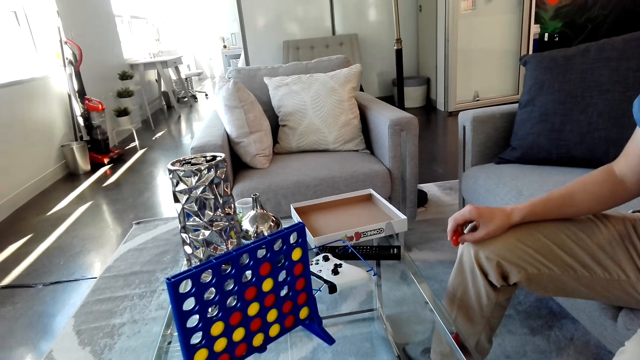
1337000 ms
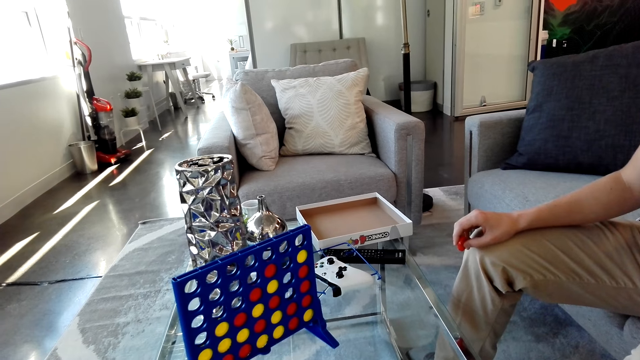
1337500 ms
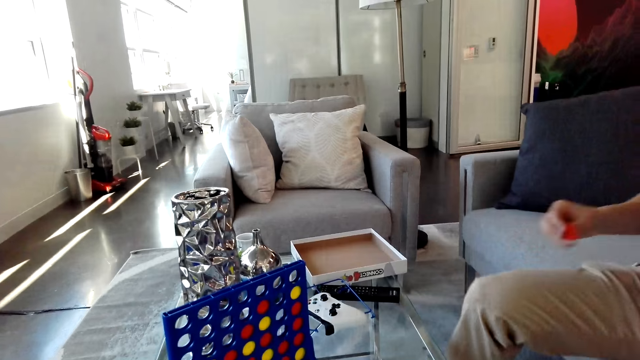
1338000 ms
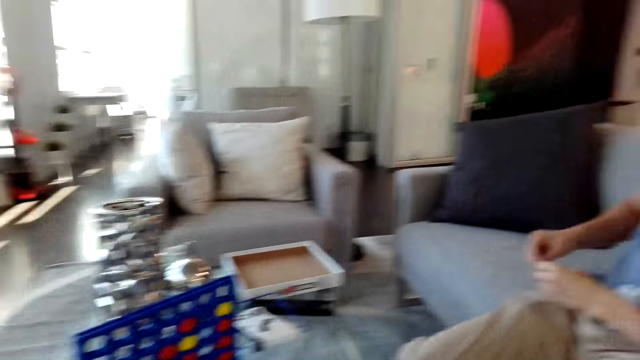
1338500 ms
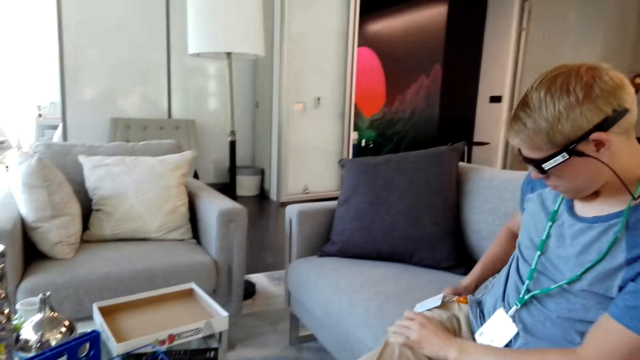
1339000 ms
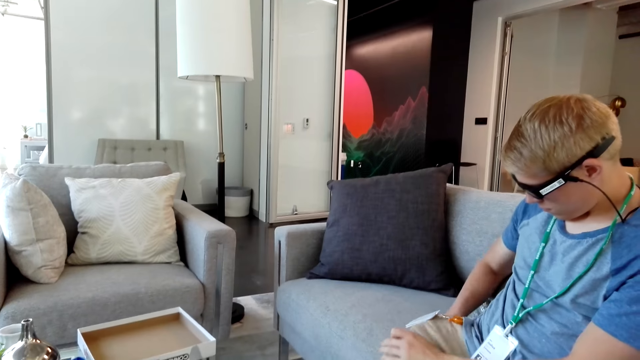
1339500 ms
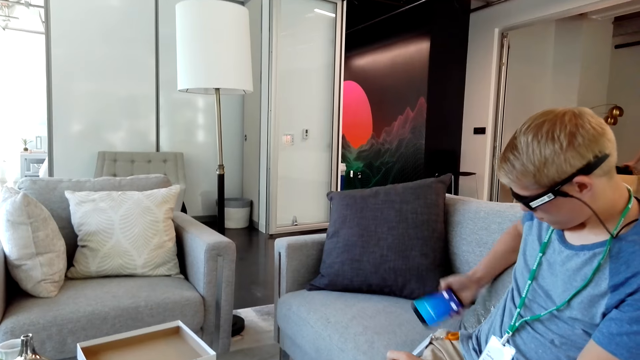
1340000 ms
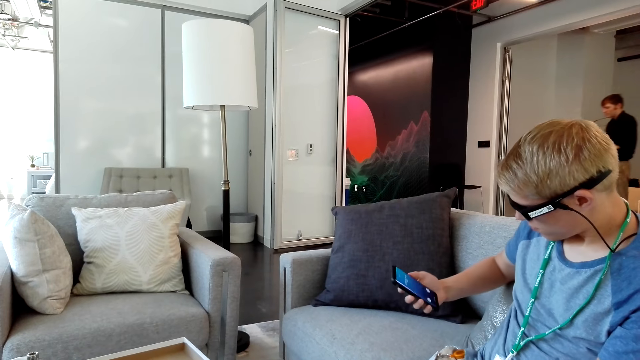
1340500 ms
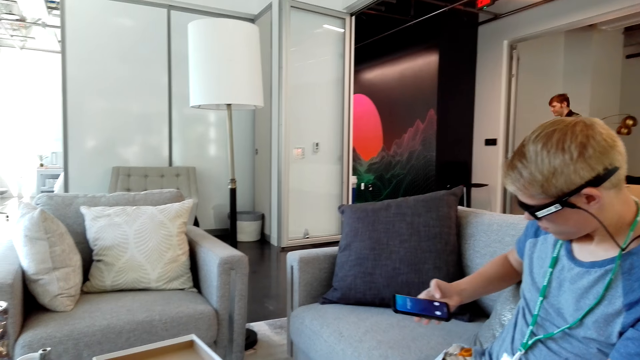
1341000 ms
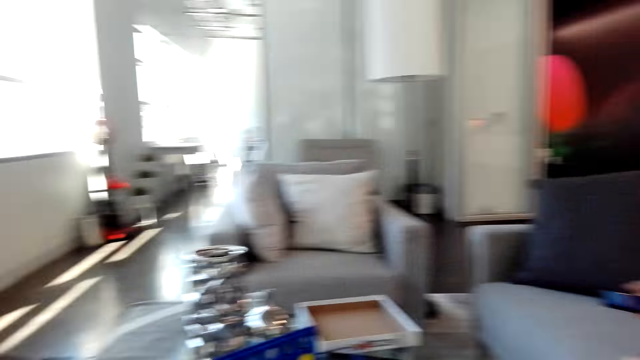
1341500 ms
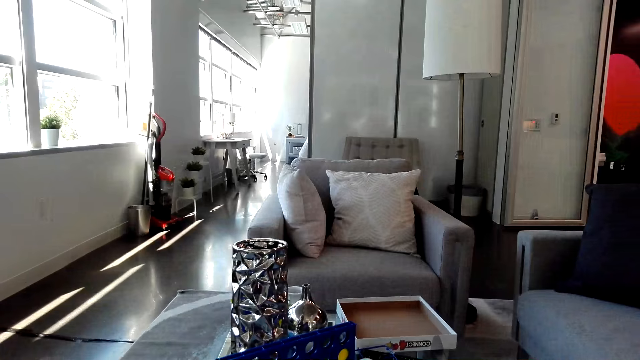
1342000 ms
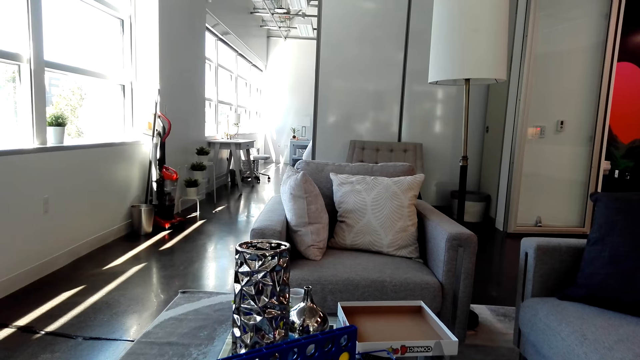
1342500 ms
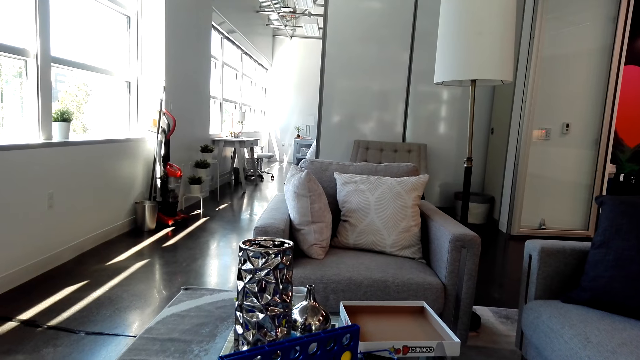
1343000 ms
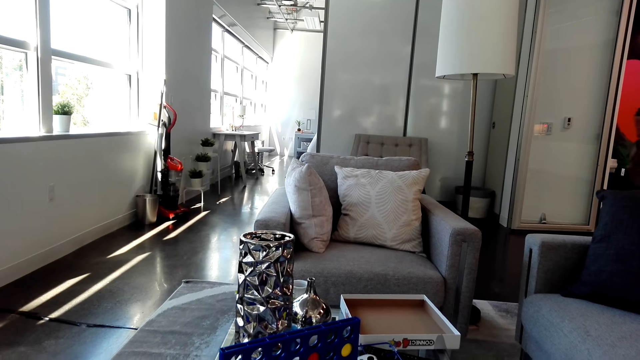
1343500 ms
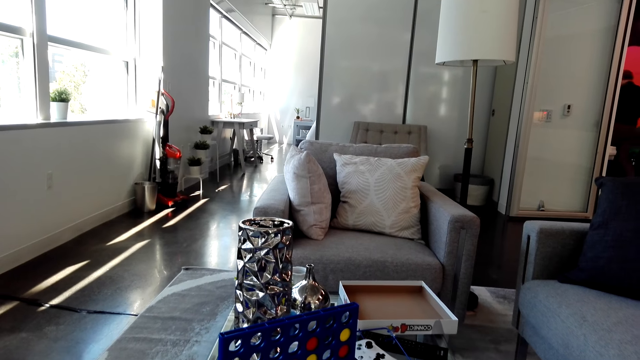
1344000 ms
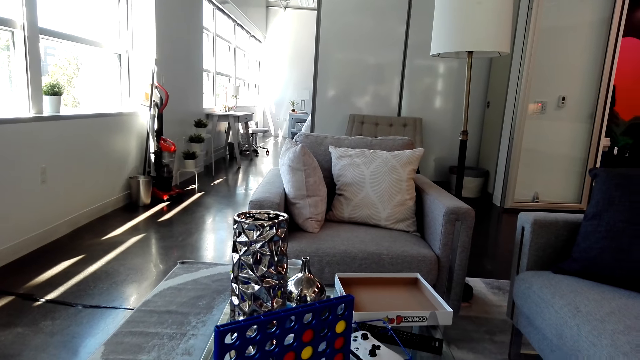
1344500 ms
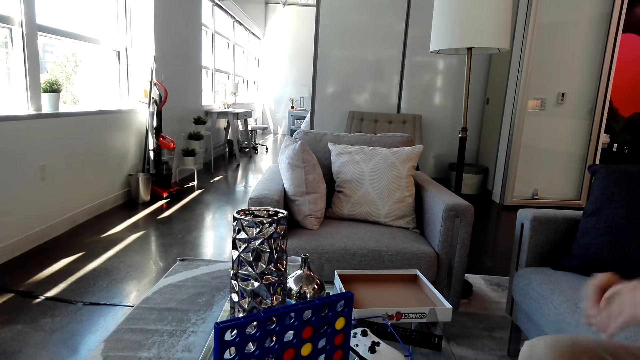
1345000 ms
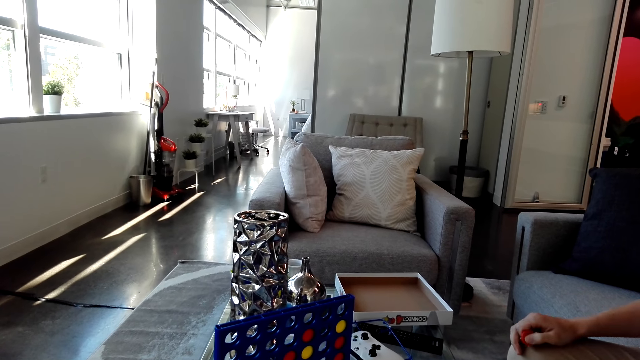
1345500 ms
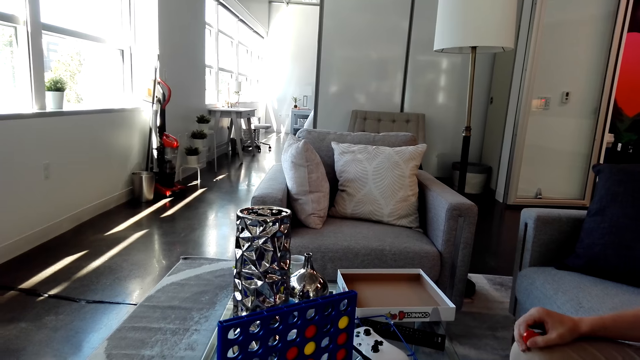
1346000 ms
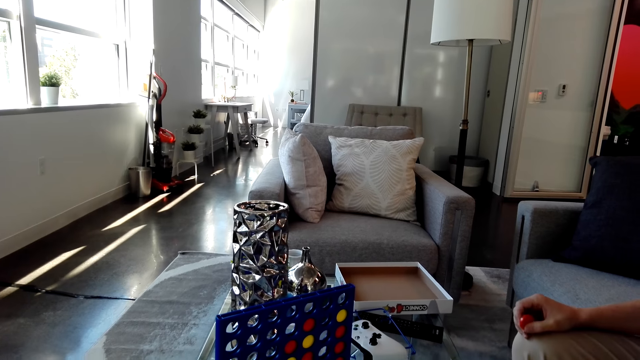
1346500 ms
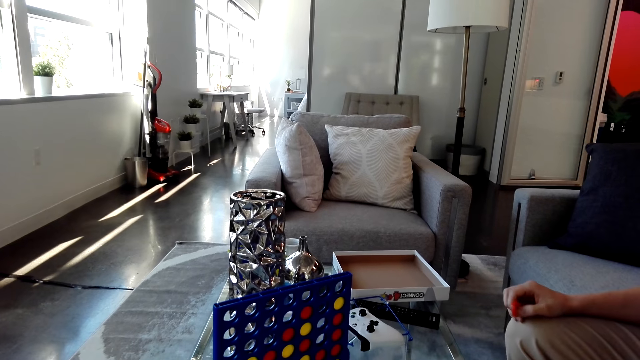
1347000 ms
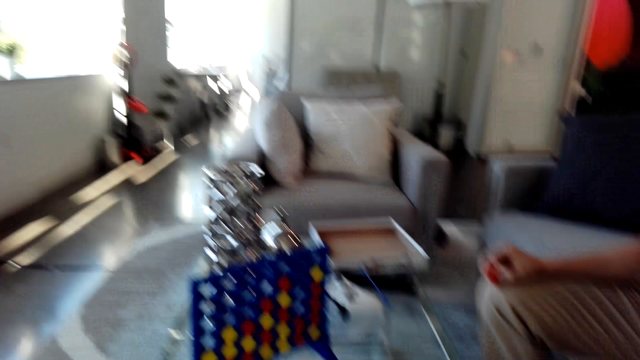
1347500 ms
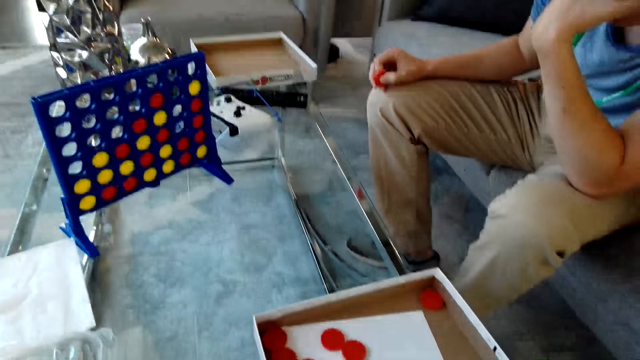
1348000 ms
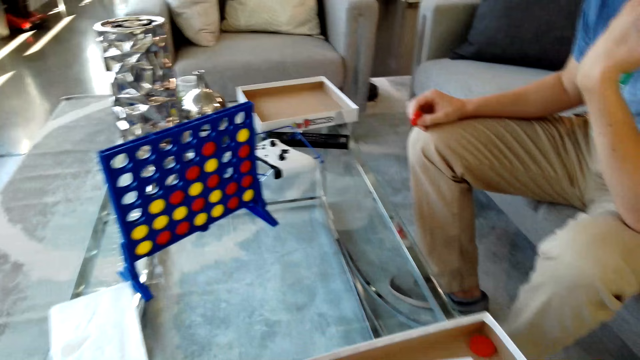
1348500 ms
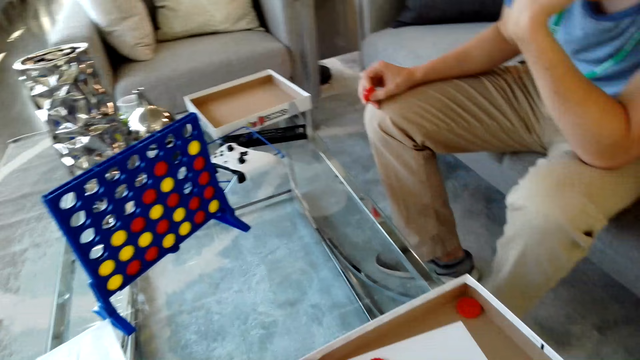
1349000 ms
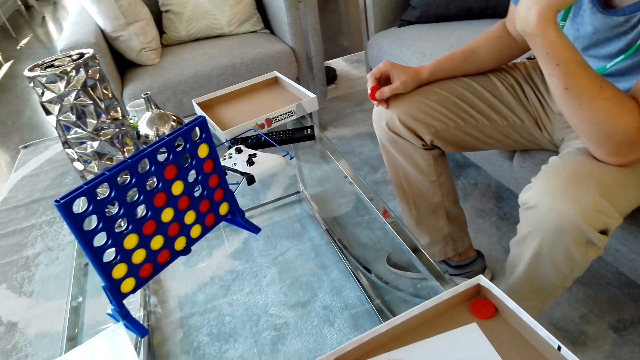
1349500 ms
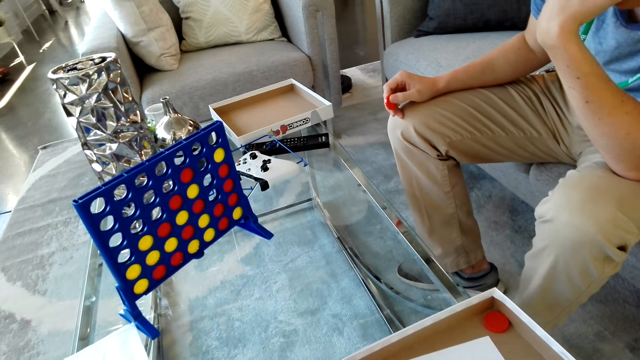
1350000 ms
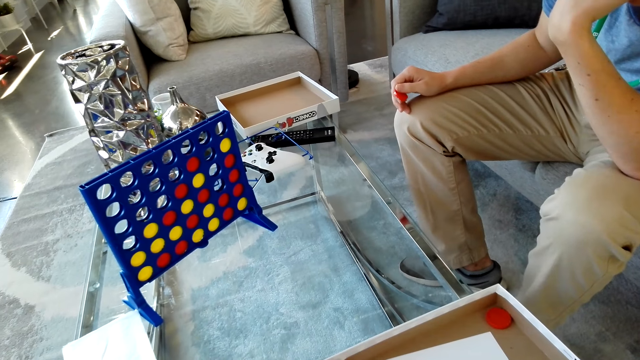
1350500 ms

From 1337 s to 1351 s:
A man puts his right hand in the pocket. The camera wearer picks a phone from the pocket. The man takes out the phone and operates the phone. The camera wearer looks at the grid on a table. The man picks a bottle top from the table.

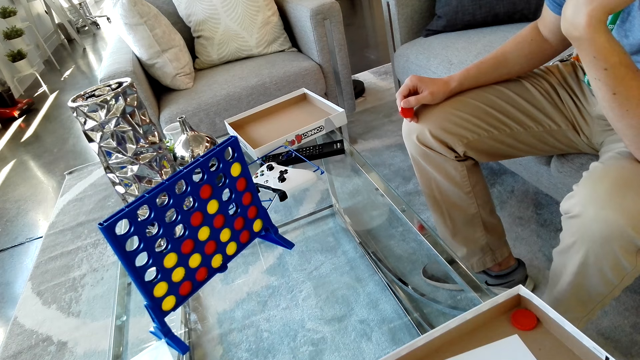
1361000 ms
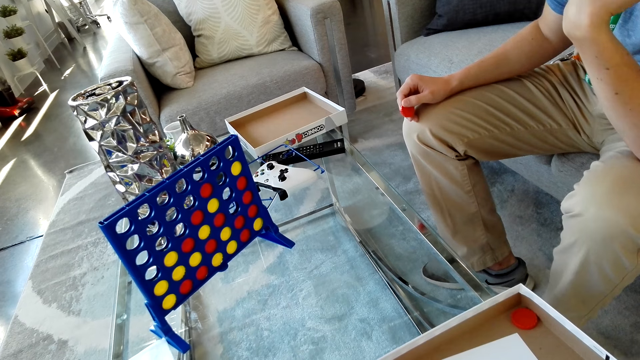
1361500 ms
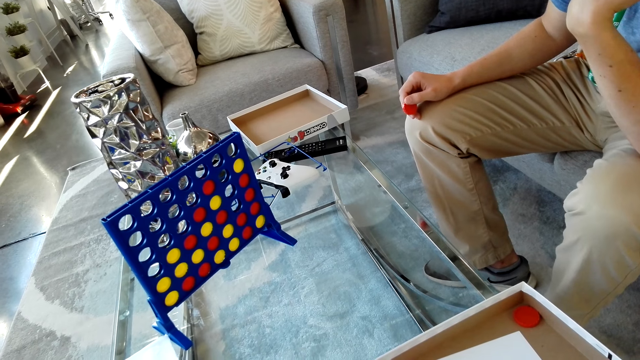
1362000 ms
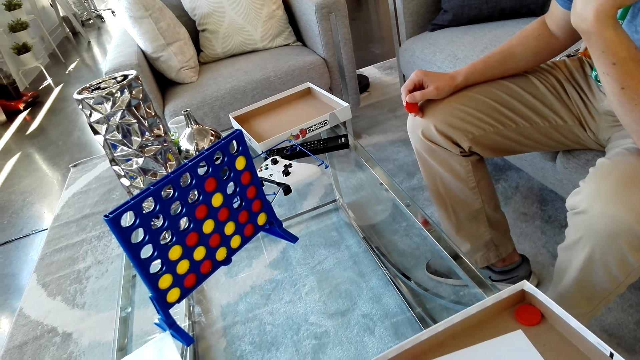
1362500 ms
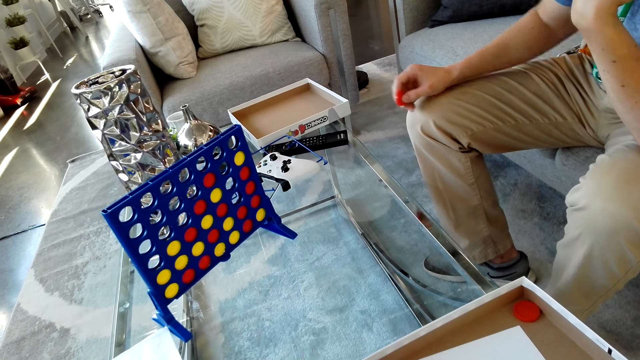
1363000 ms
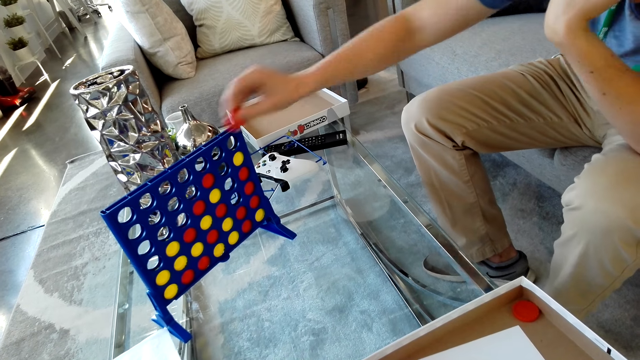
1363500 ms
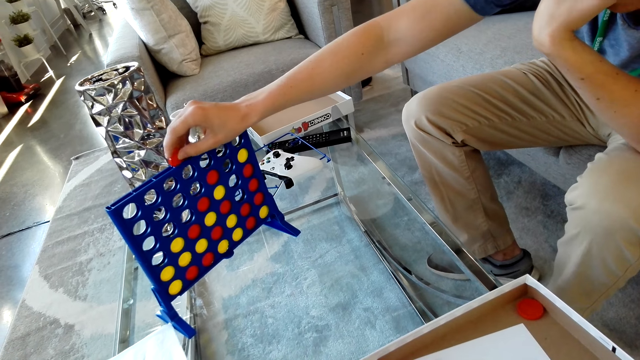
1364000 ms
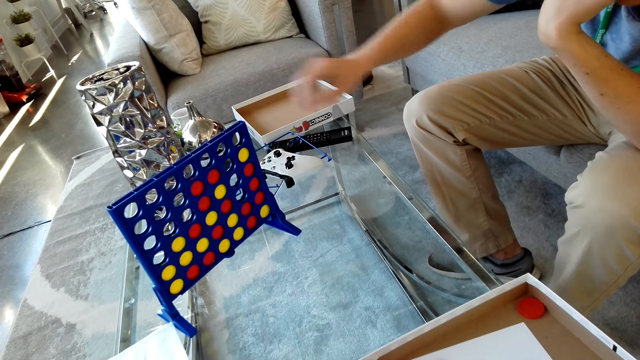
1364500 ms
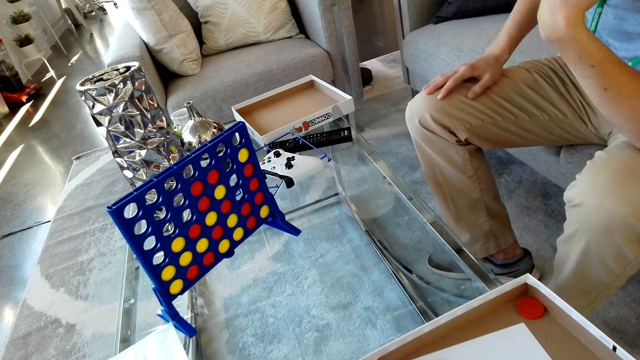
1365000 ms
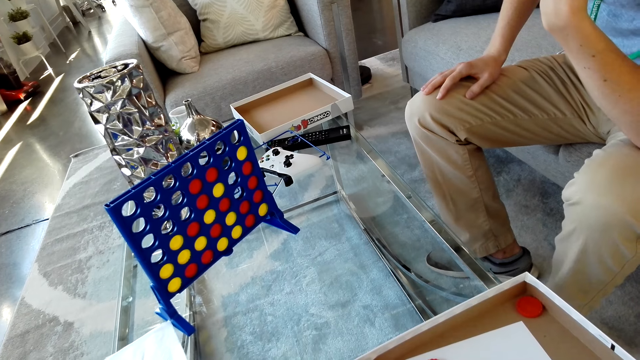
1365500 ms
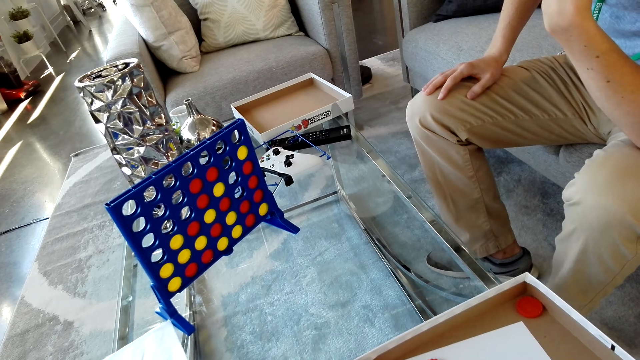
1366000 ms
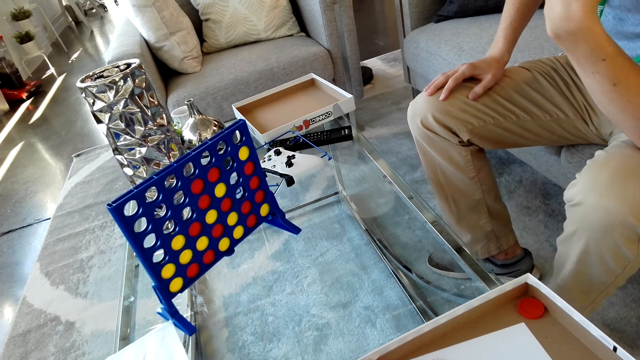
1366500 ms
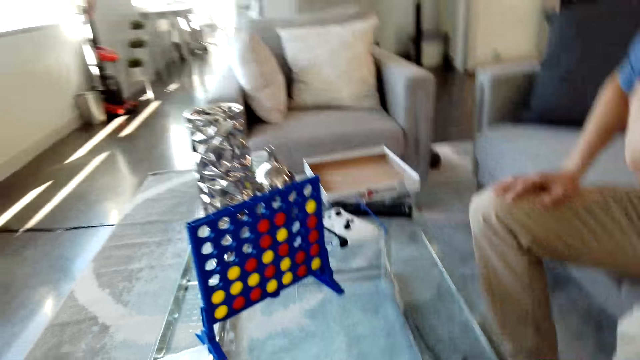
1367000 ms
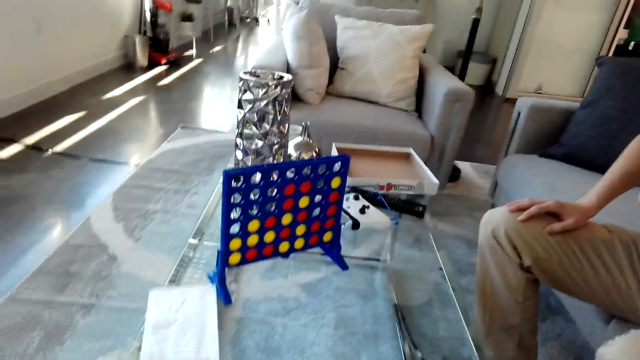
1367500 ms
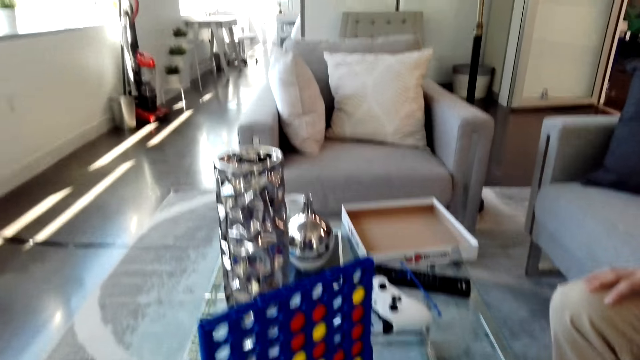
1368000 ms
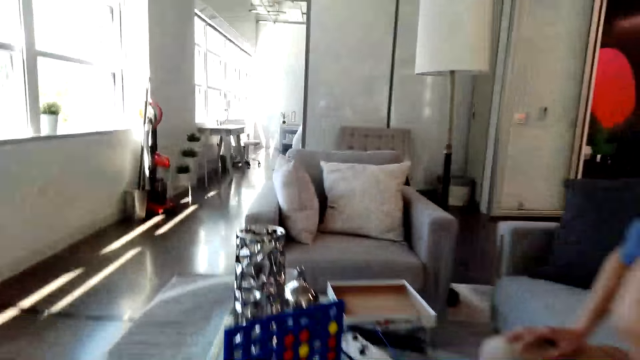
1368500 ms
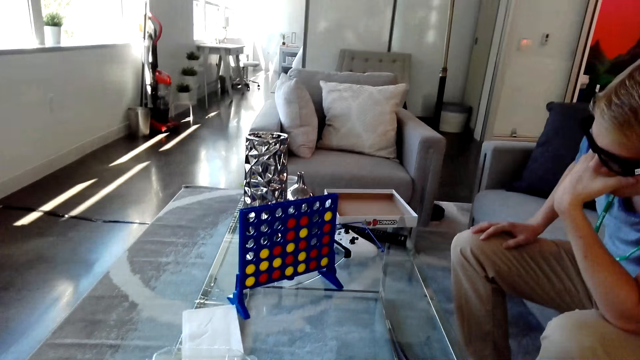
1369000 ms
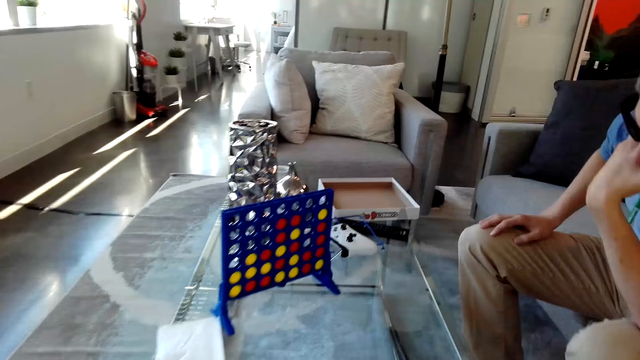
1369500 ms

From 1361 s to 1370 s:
A man drops the red disc in a grid and places his right hand on the lap. The camera wearer looks at the grid on a table.
